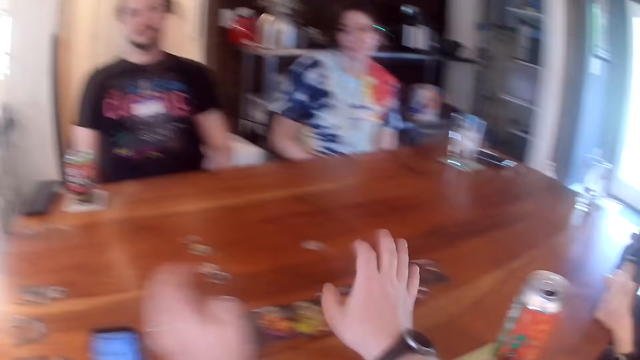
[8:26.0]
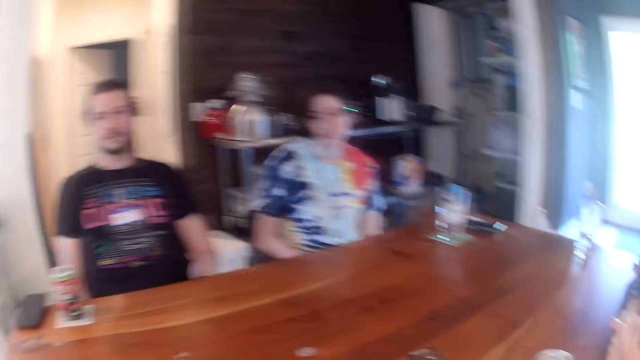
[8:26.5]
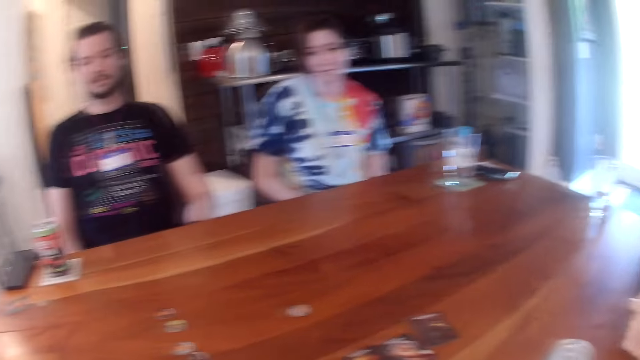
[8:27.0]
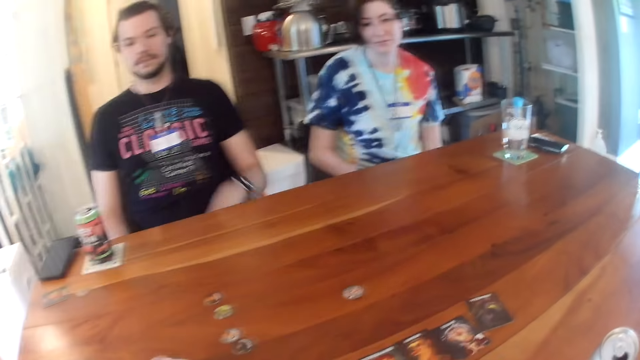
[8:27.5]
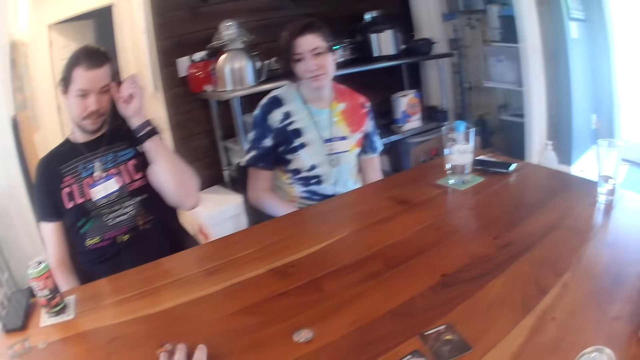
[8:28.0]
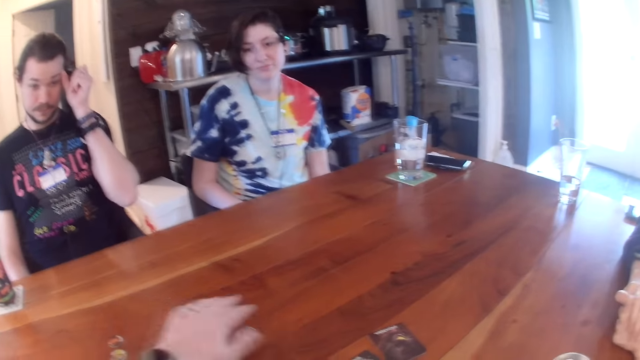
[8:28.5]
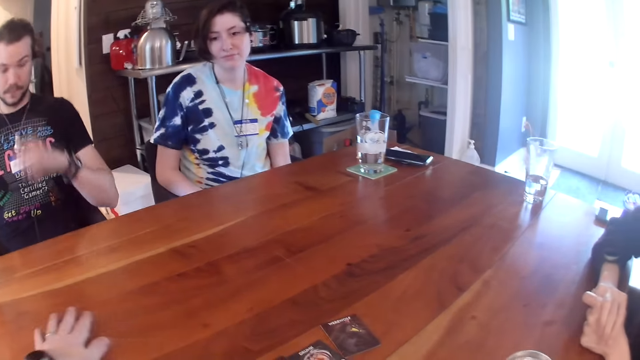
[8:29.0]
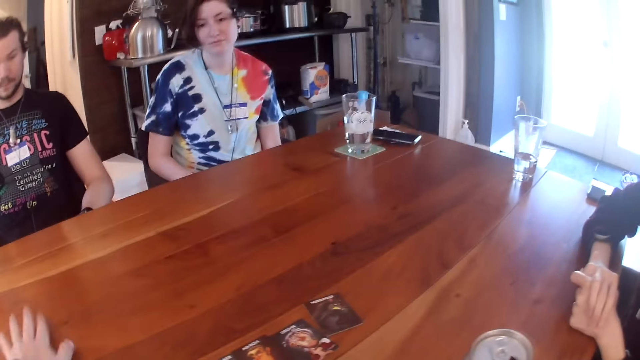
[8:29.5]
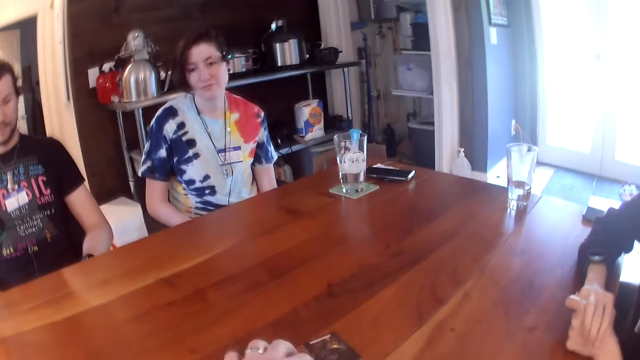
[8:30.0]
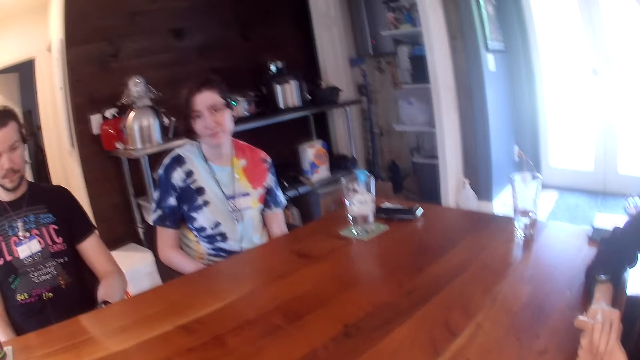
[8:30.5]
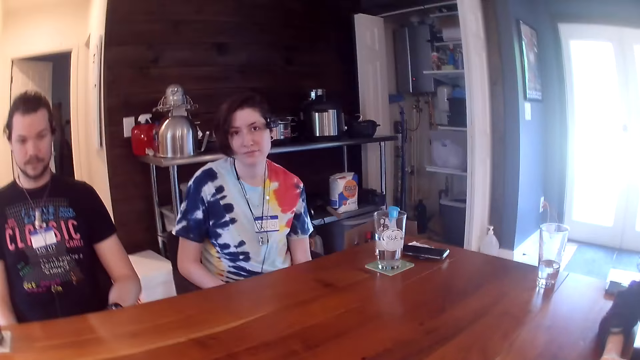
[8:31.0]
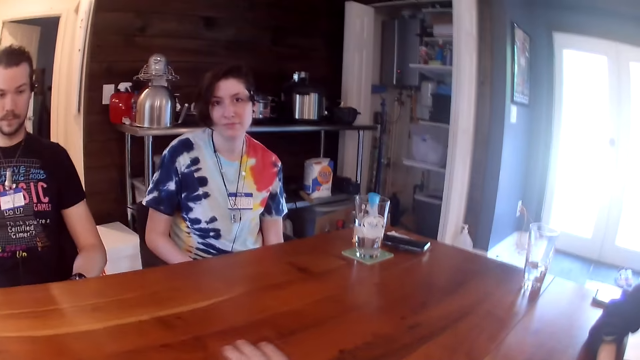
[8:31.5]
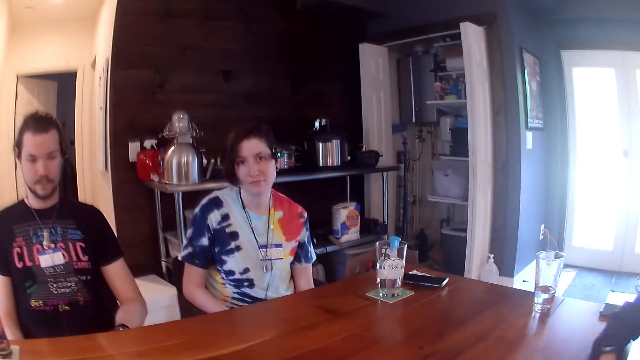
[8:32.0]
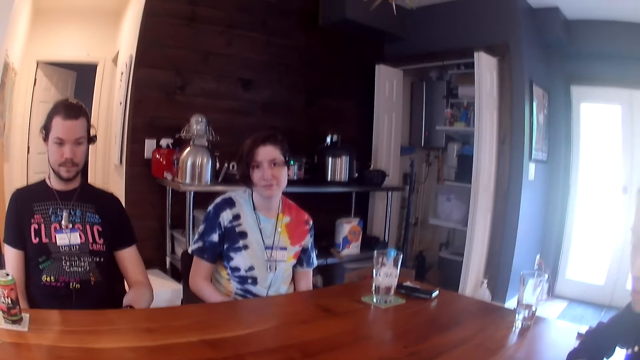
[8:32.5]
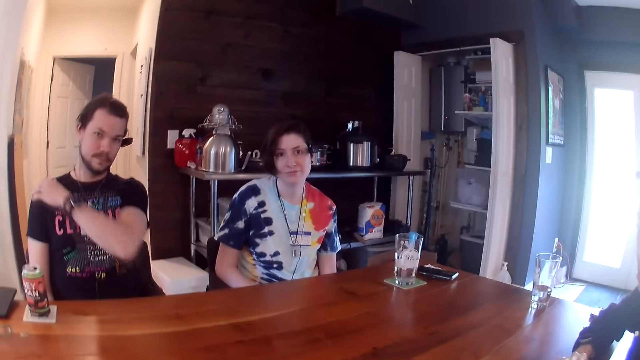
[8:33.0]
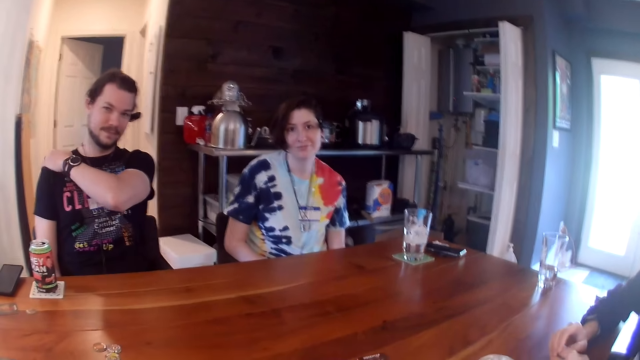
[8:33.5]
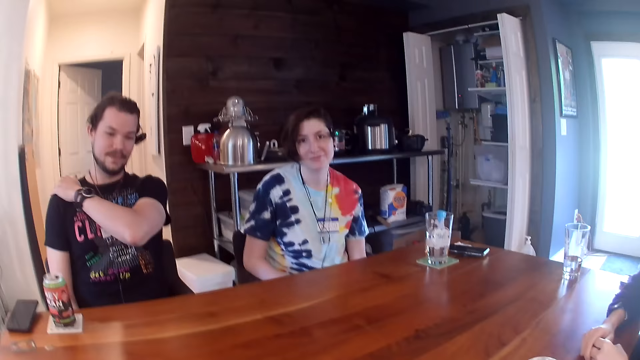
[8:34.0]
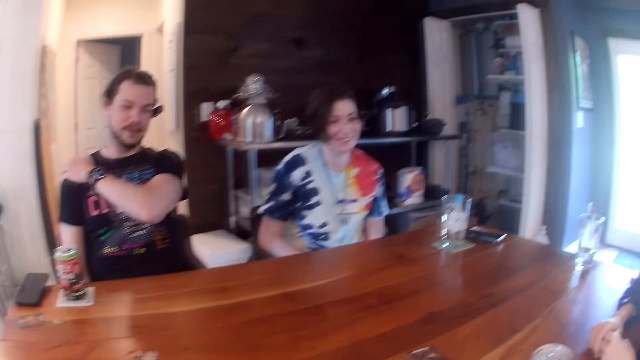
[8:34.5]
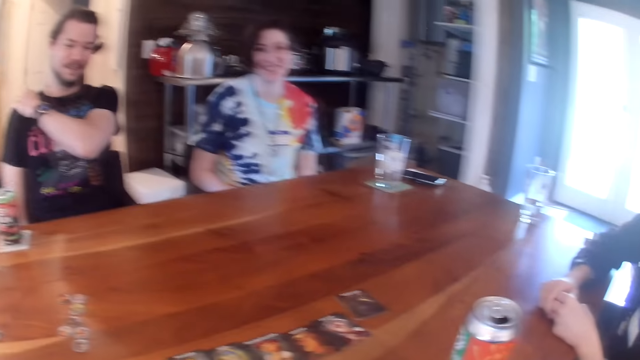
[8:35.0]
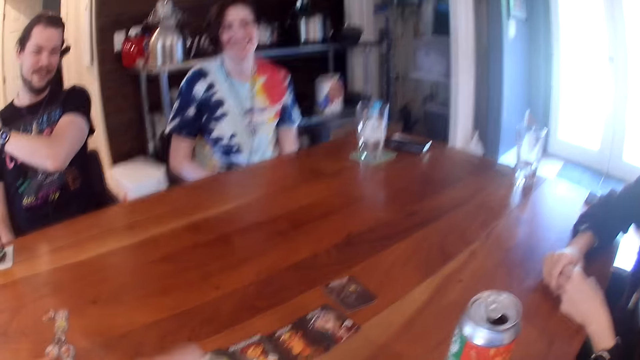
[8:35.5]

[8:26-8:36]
A man rubs his face with his left hand. The camera wearer moves the tokens with his right hand. He moves the token with his left hand. He moves the card with his left hand. The man rubs his shoulder with his left hand.

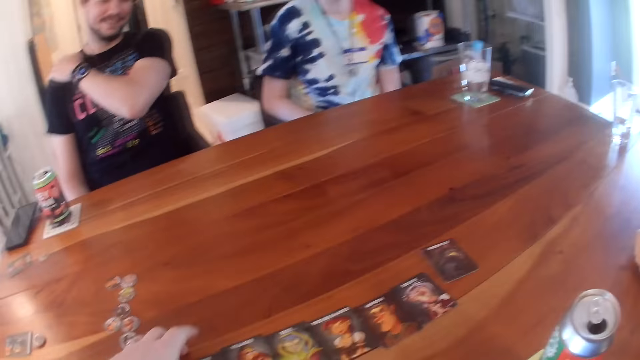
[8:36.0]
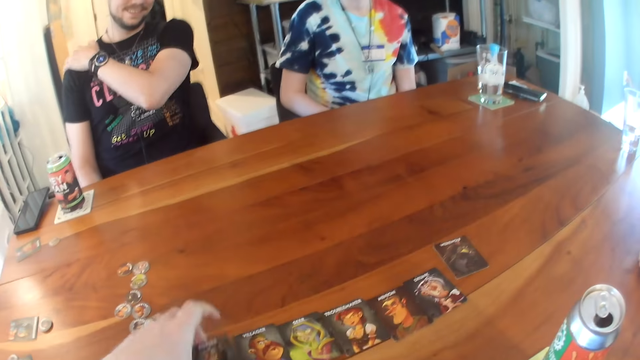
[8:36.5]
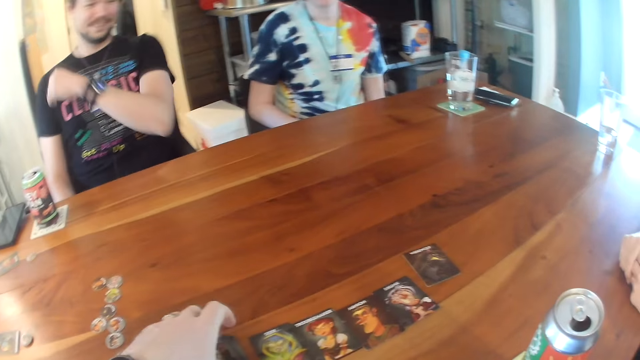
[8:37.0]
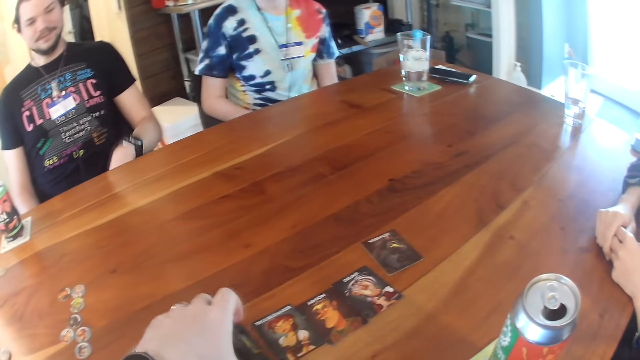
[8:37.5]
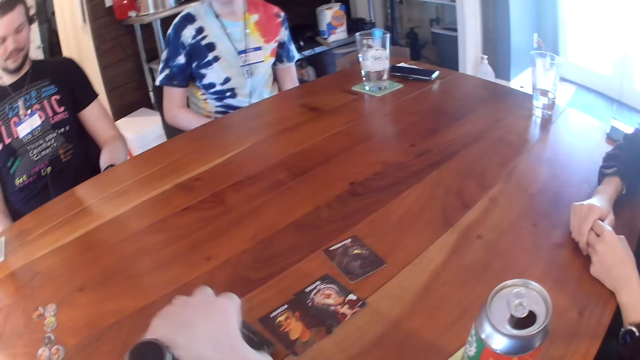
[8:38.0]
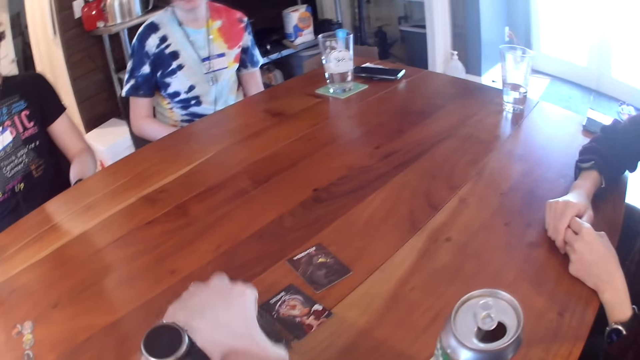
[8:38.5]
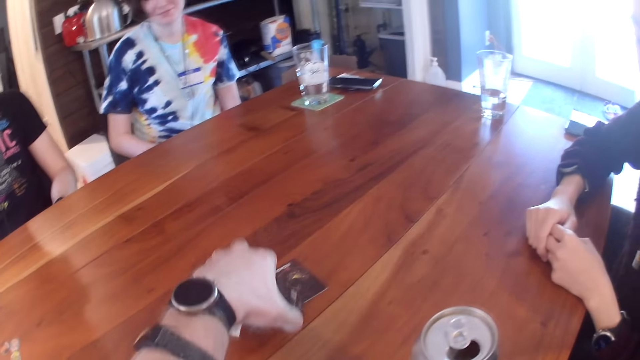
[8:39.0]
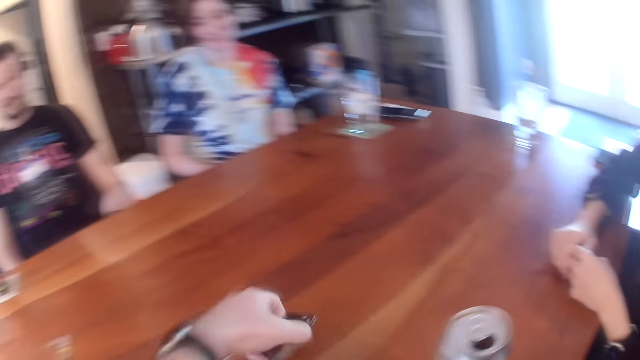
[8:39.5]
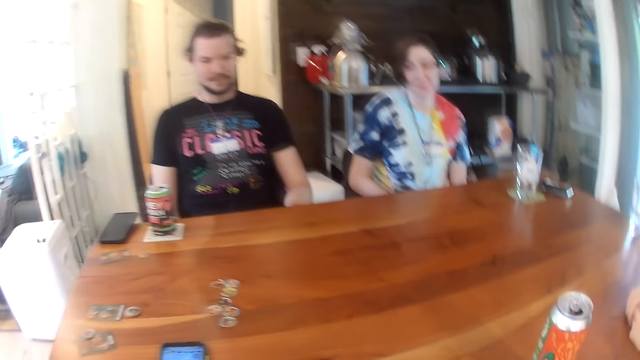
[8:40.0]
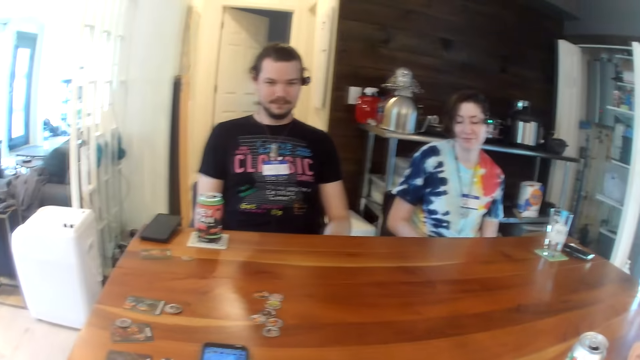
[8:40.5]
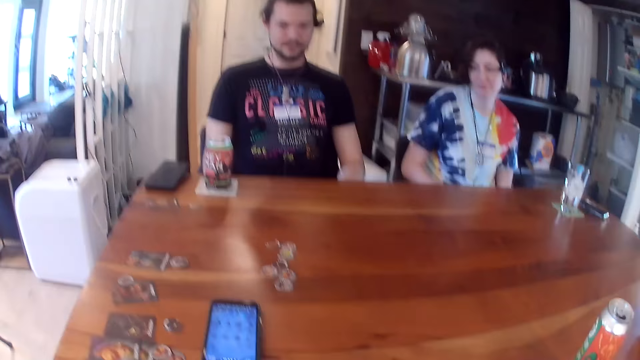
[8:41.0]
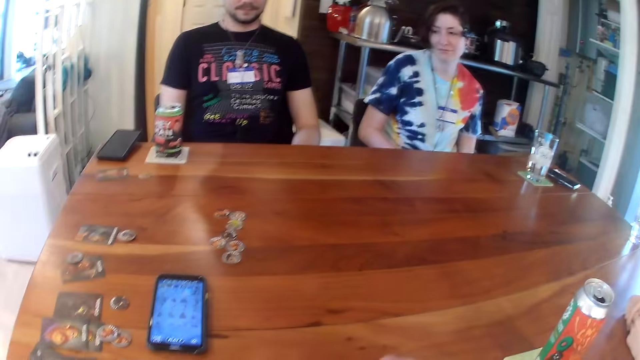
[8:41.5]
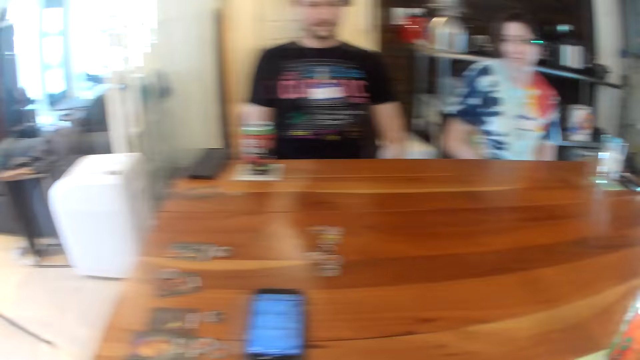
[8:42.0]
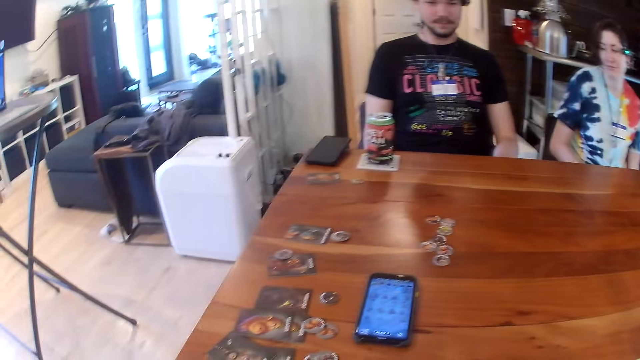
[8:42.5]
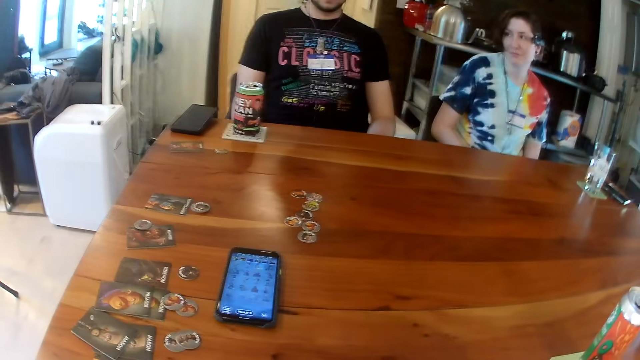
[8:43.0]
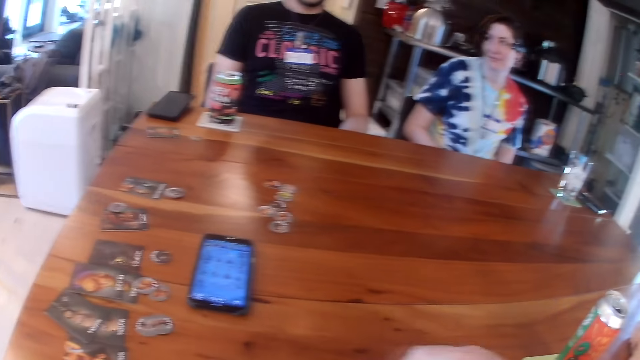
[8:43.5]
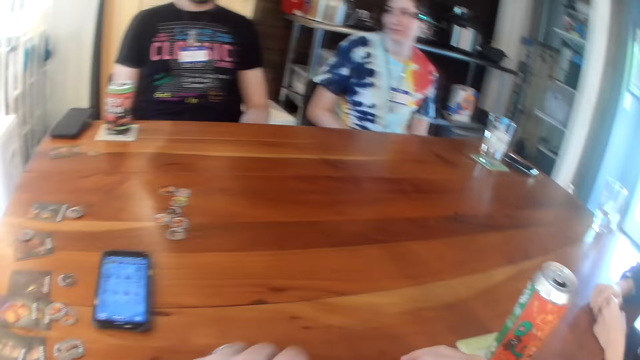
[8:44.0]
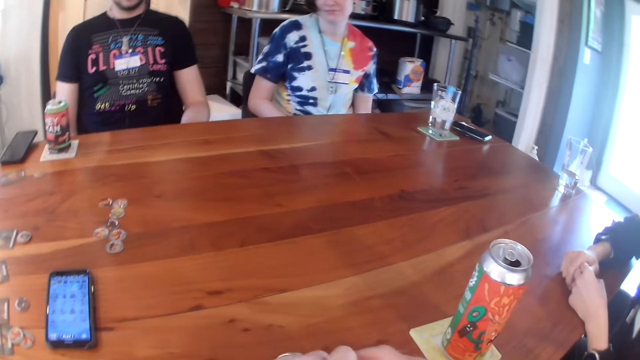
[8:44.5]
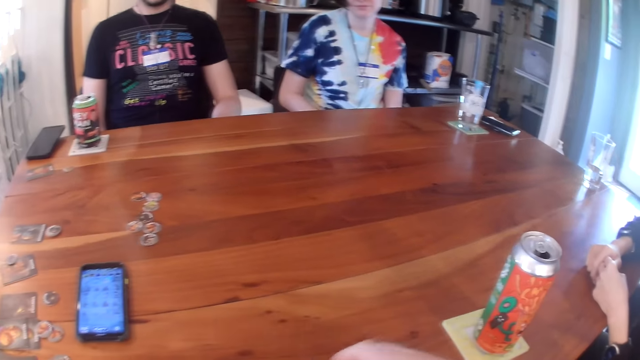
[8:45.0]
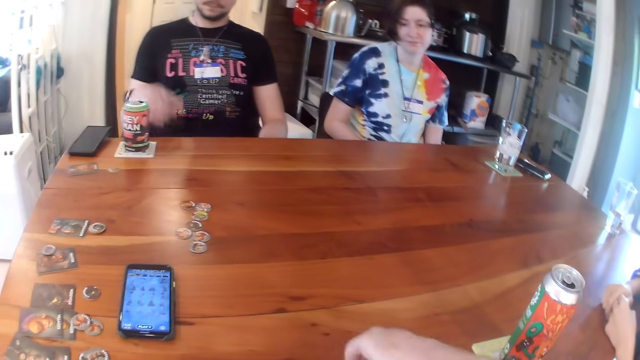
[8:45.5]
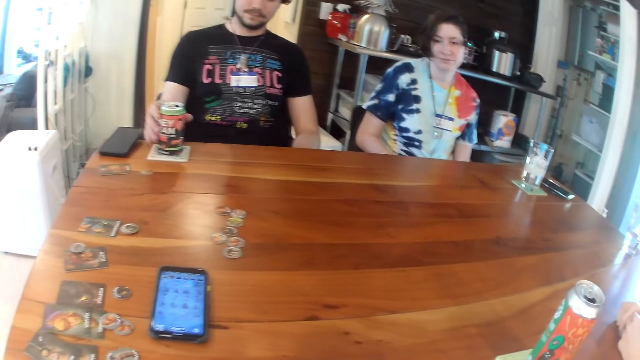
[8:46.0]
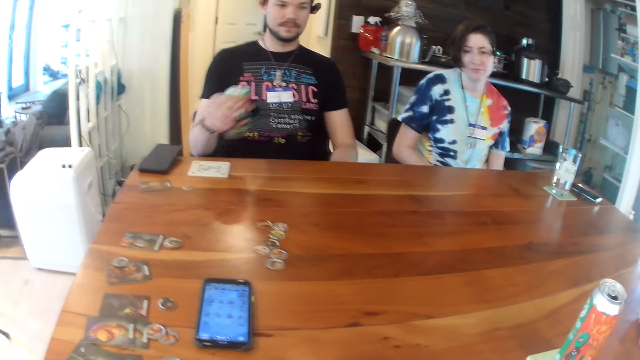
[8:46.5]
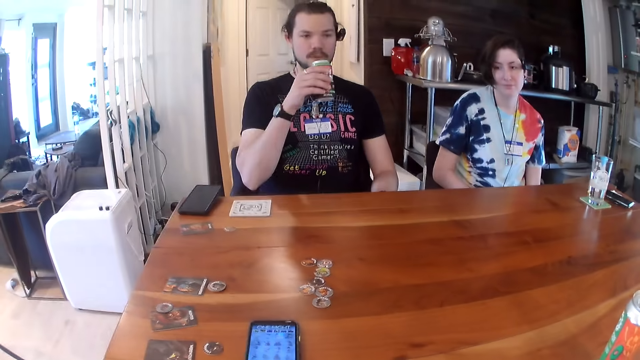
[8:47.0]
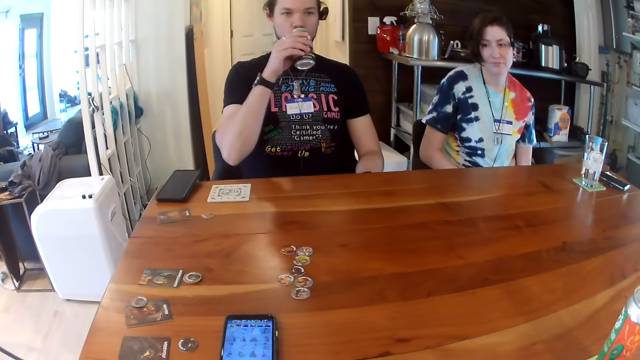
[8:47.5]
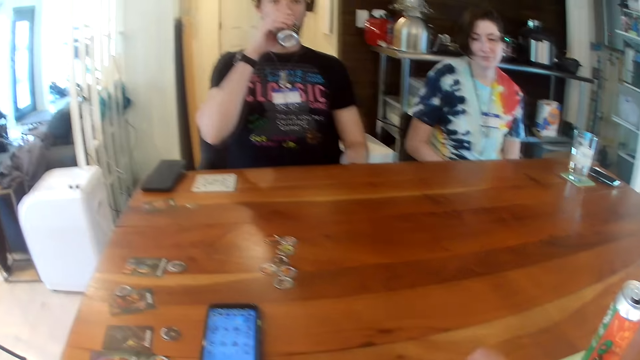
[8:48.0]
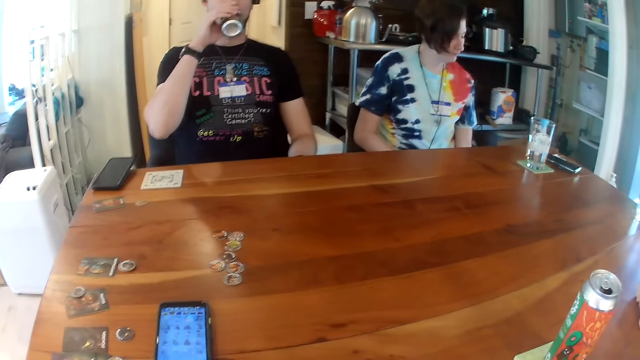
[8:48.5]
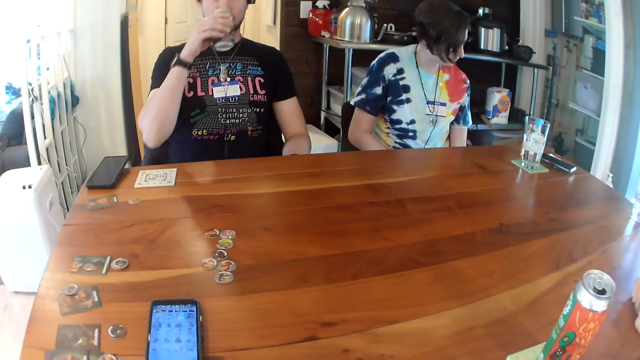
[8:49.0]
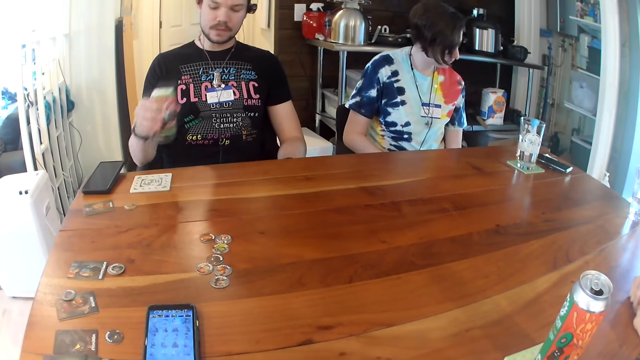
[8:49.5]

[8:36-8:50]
The camera wearer takes a card from the table with his left hand. He drops the card on the card. He takes a card from the table with his left hand. He drops the cards on the card. He takes cards from the table with his left hand. He drops the cards on the card. He takes cards from the table with his left hand. He drops the cards on the card. He takes cards from the table with his left hand. He takes a card from the table with his left hand. He does so again. He arranges the cards with his right hand. He shuffles the cards on the table with both hands. A man takes a can from the table with his right hand. The man drinks from the can. The camera wearer arranges the cards with his right hand.
